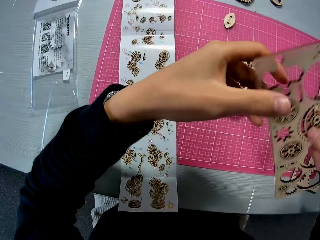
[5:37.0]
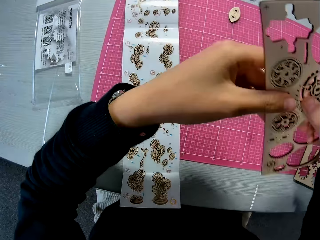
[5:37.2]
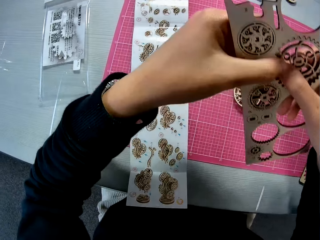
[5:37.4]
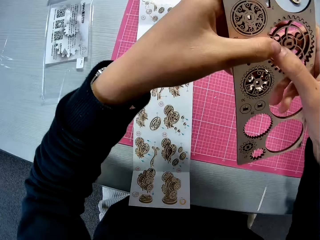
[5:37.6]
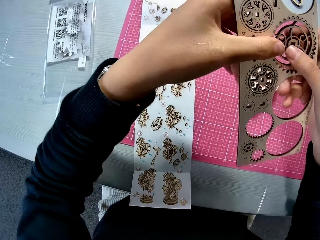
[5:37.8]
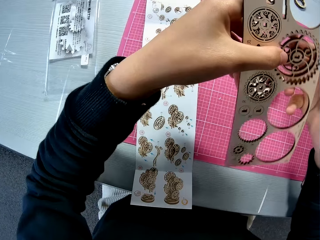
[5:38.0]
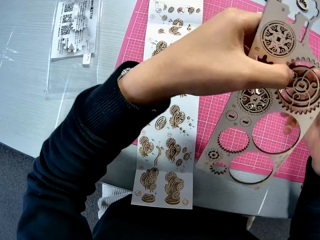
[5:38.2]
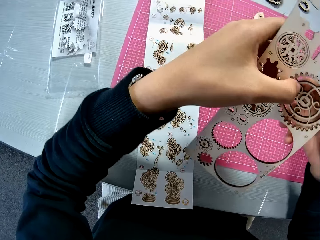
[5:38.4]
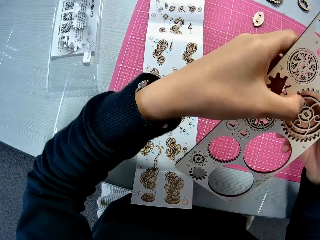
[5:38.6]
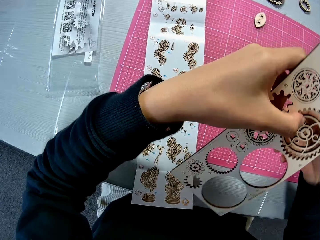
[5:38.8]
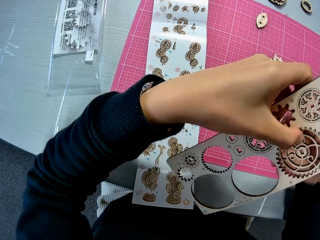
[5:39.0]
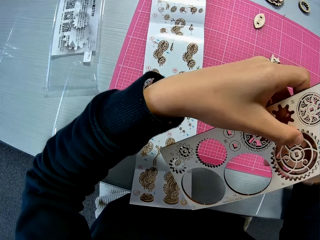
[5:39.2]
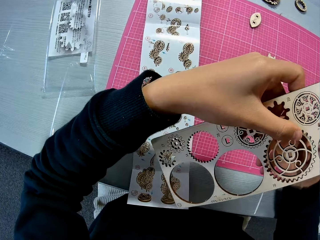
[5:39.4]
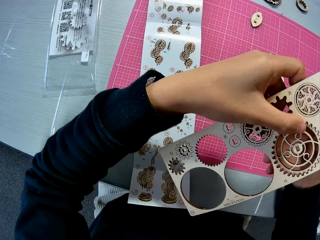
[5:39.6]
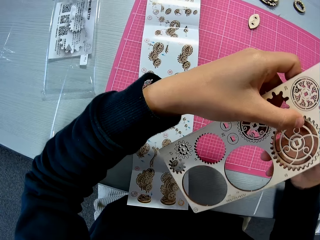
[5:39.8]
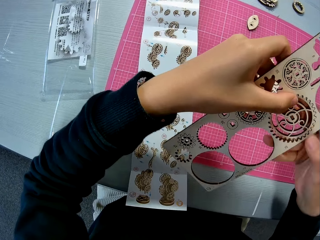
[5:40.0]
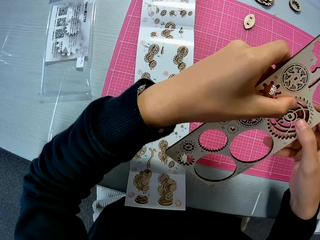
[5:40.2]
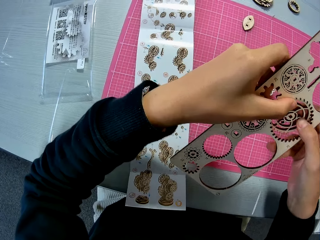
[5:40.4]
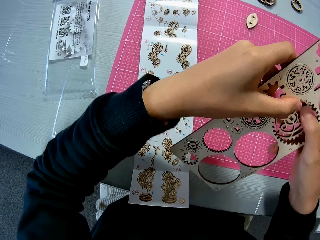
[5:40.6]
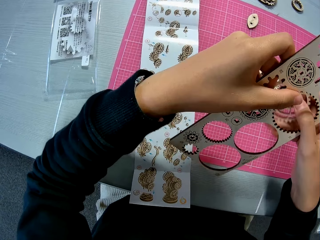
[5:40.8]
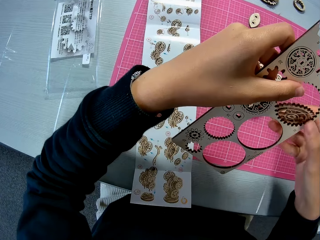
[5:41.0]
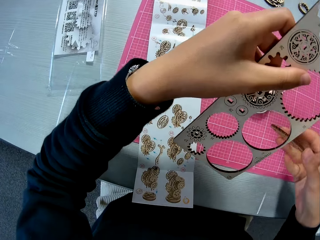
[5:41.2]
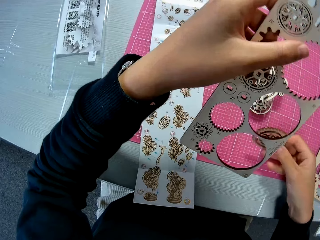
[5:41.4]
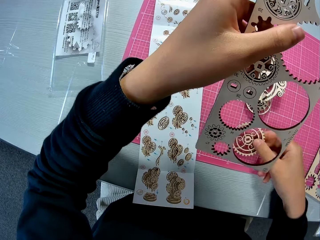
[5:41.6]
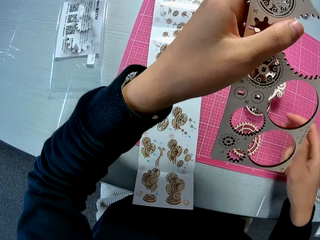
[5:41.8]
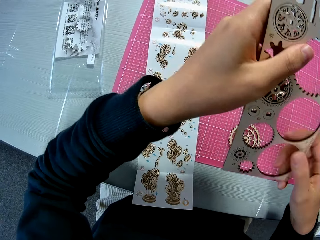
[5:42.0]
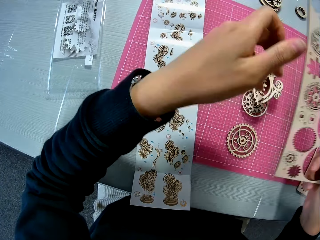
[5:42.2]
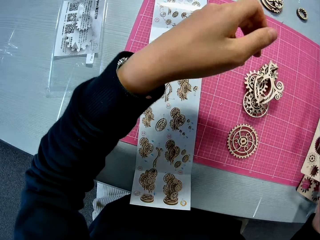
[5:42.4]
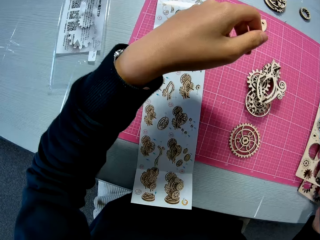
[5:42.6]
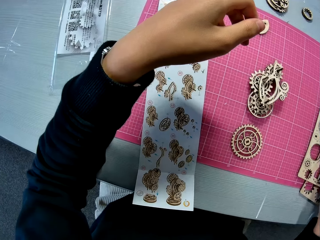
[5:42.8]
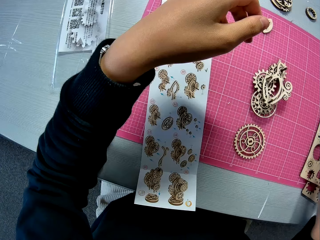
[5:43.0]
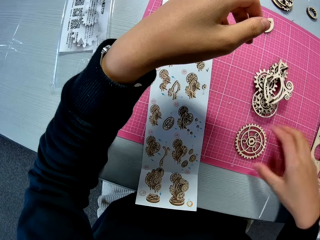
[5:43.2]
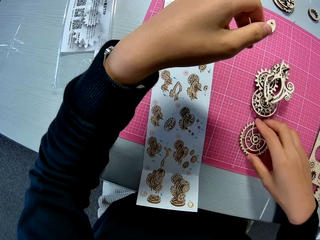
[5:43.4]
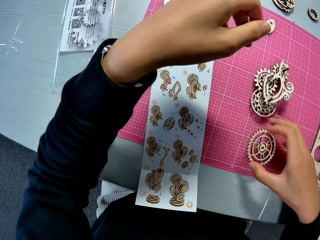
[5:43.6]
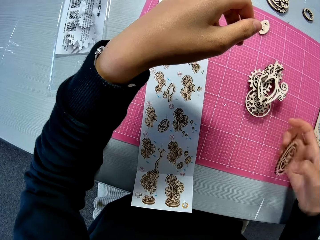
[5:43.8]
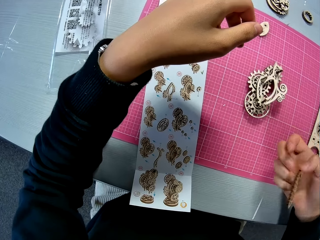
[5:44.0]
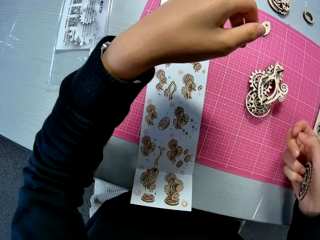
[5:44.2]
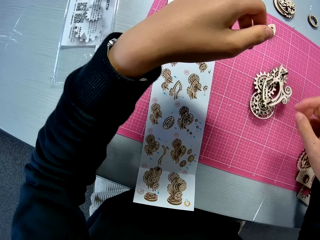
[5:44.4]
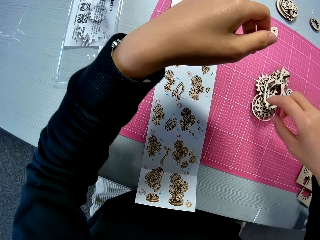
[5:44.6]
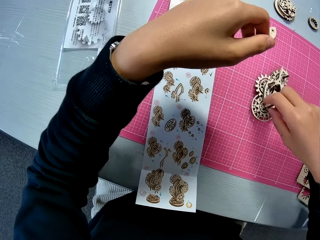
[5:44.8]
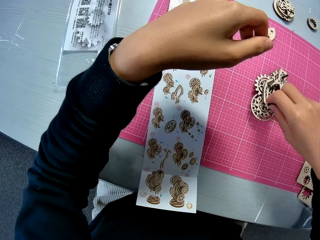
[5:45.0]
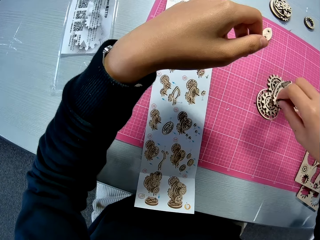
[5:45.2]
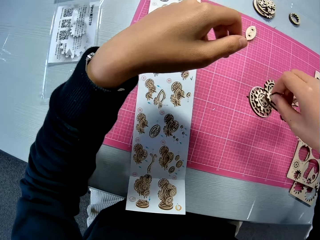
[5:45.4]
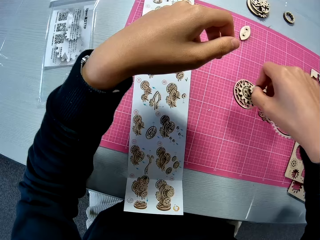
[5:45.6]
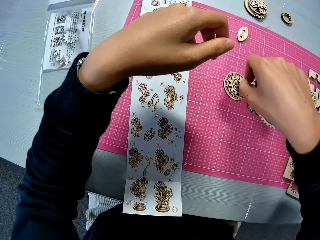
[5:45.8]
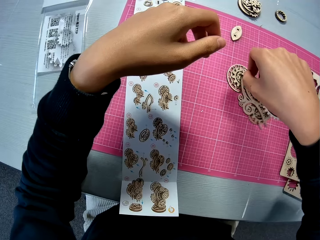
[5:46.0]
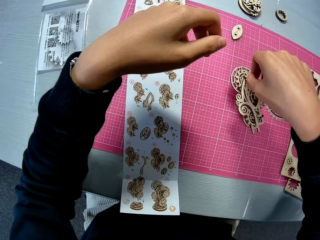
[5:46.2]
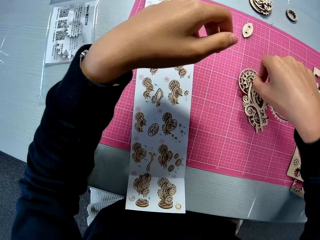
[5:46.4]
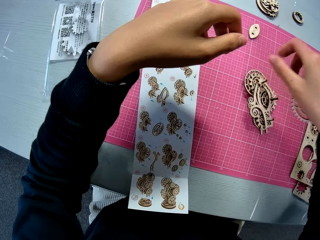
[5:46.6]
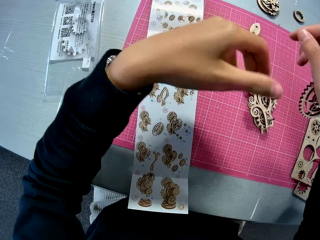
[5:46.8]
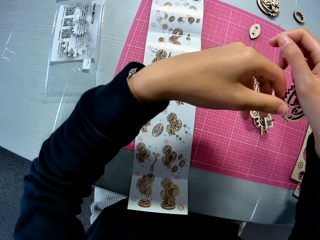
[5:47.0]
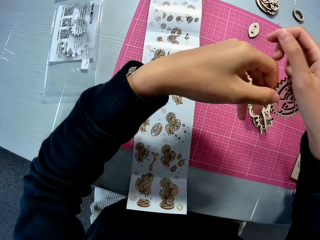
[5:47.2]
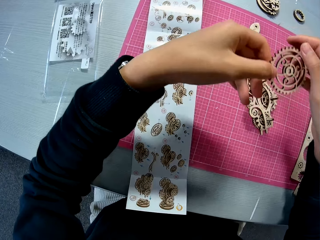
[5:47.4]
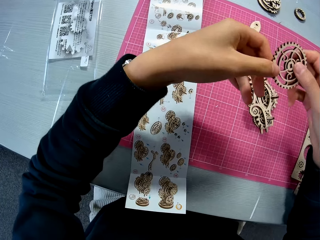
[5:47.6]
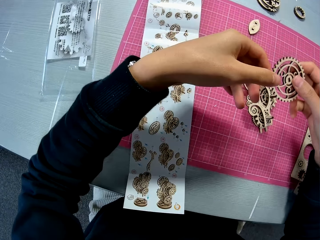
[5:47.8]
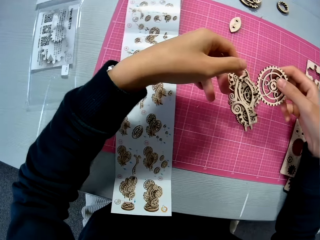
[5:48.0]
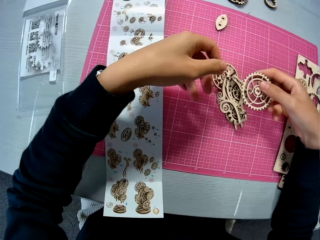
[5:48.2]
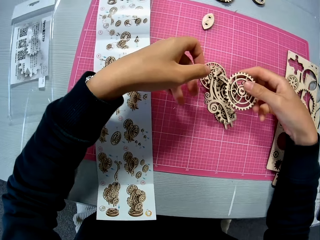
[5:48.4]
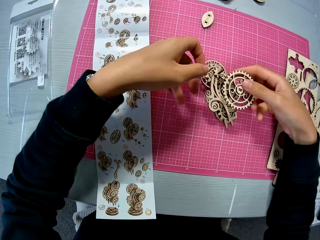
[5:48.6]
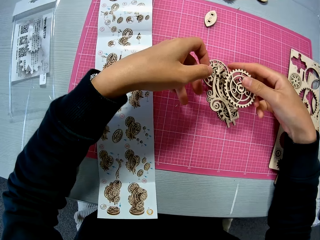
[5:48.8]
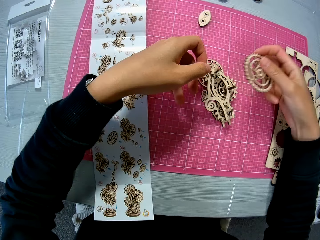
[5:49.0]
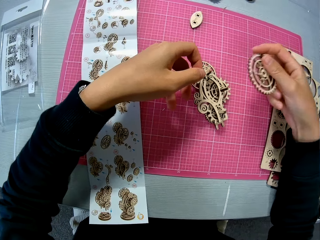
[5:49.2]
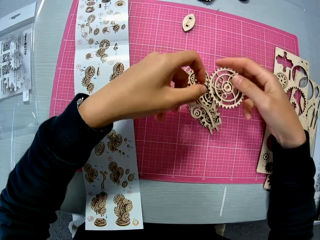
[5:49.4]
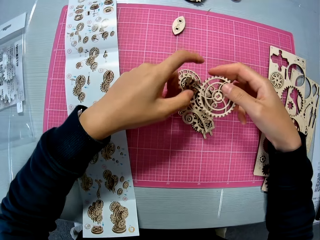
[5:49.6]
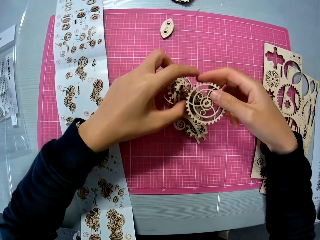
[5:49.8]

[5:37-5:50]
The camera wearer removes the wooden stem gear parts from the laser cut wood craft or wooden sheet. He drops the wooden piece or stem gear part on the table mat. He passes the laser cut wood craft to the right hand. He drops the wooden sheet on the table mat. He picks up the wooden piece from the table mat. He looks at the wooden stem gear part. He picks up the wooden stem gear. He turns the wooden mechanical model on the table mat. He puts the wooden stem gear on the cutting mat. He holds the wooden piece with his hands. He lowers the wooden piece on the wooden mechanical model on the table mat.

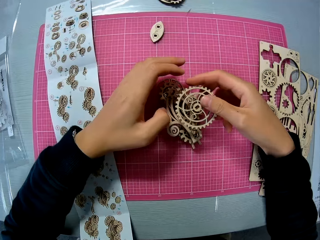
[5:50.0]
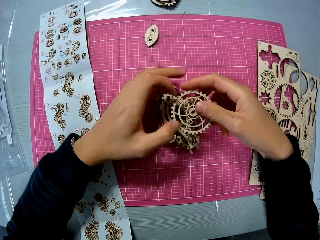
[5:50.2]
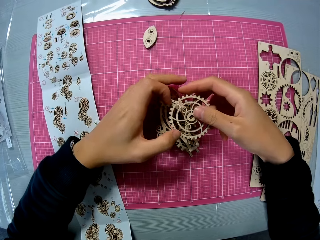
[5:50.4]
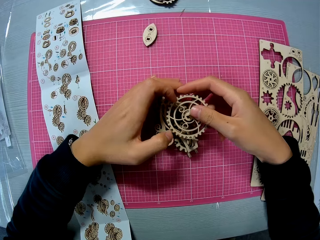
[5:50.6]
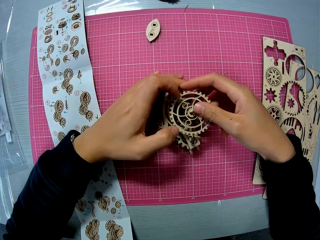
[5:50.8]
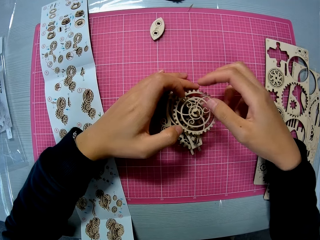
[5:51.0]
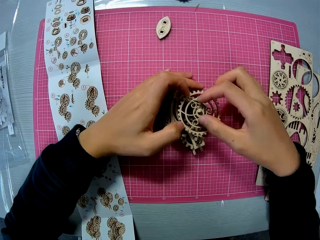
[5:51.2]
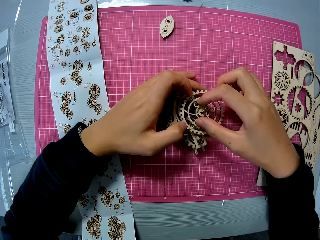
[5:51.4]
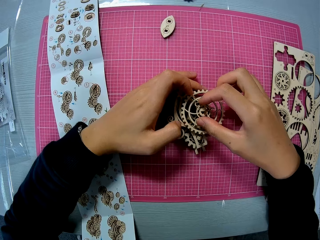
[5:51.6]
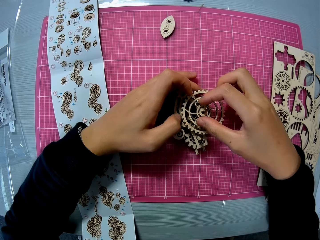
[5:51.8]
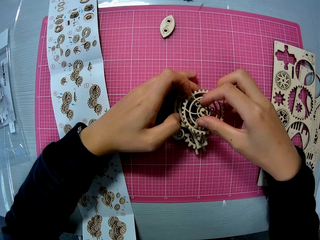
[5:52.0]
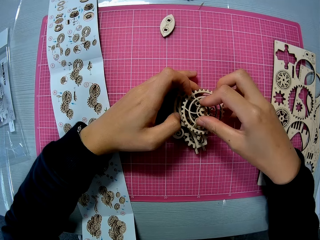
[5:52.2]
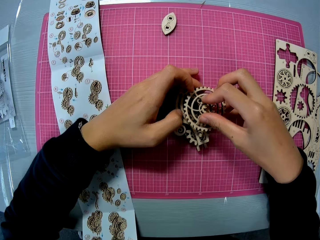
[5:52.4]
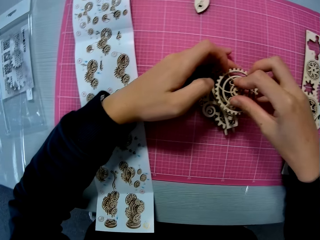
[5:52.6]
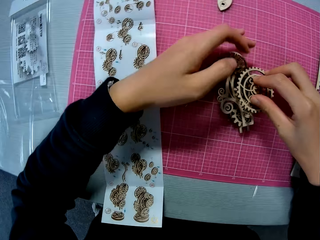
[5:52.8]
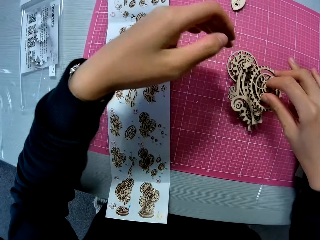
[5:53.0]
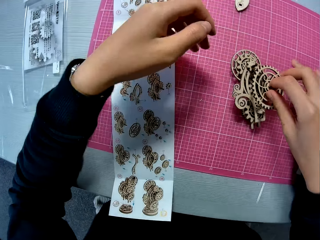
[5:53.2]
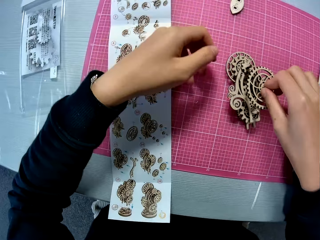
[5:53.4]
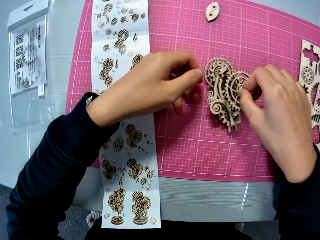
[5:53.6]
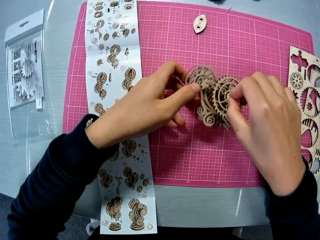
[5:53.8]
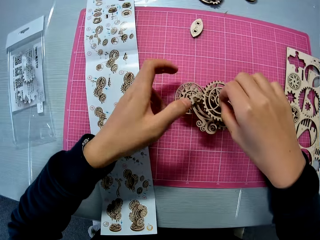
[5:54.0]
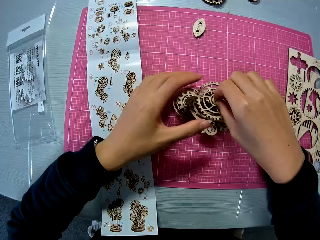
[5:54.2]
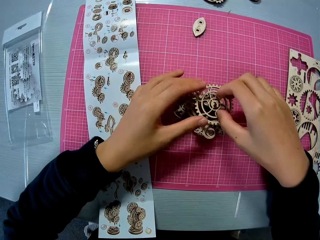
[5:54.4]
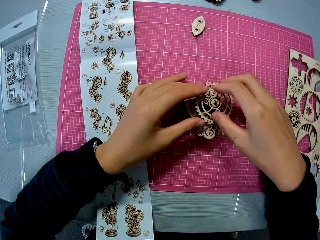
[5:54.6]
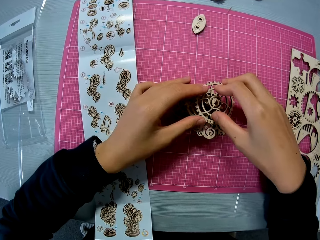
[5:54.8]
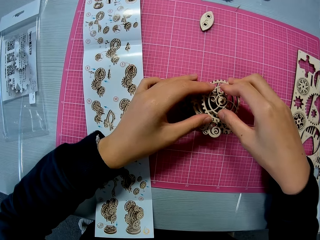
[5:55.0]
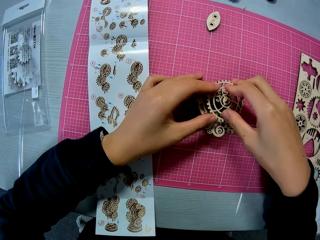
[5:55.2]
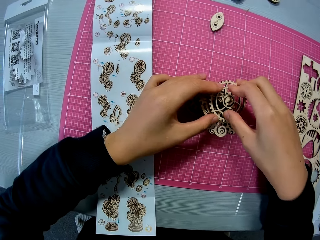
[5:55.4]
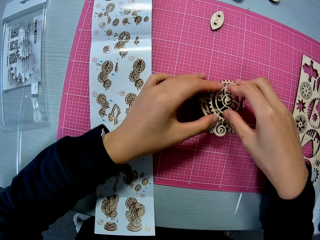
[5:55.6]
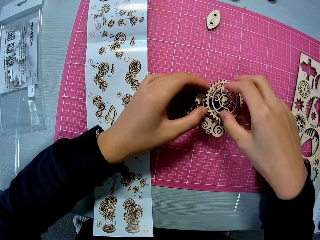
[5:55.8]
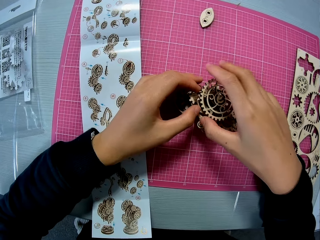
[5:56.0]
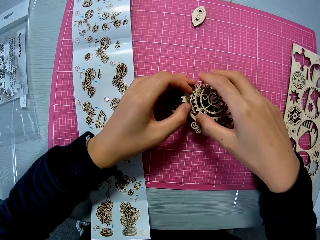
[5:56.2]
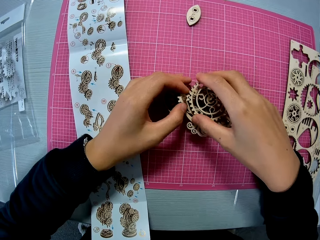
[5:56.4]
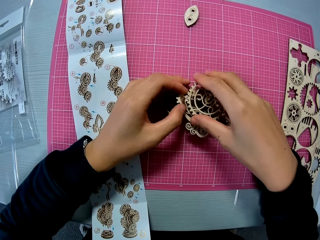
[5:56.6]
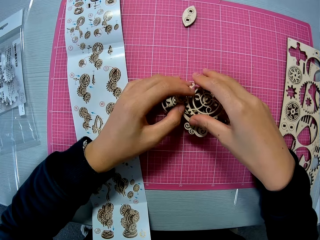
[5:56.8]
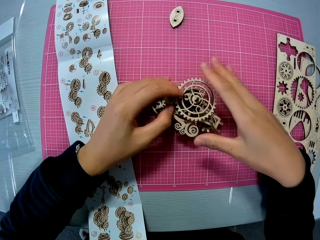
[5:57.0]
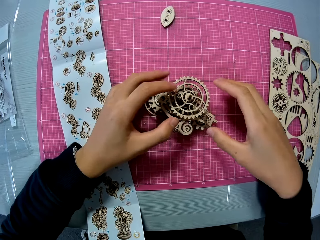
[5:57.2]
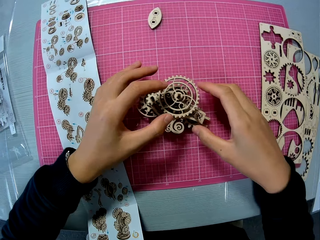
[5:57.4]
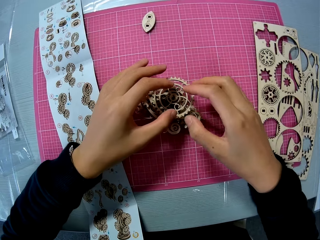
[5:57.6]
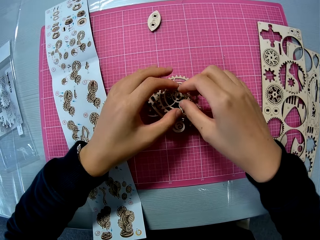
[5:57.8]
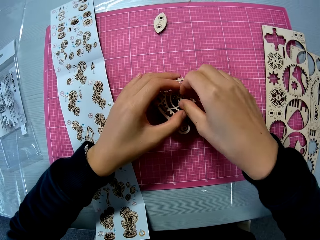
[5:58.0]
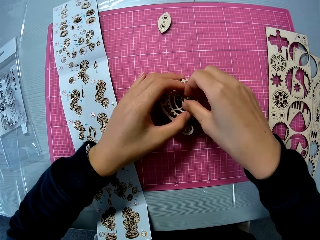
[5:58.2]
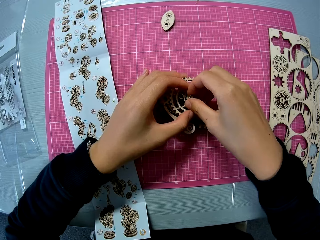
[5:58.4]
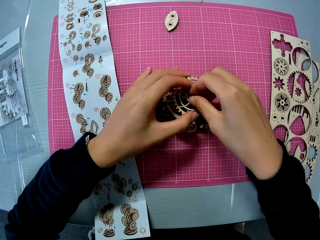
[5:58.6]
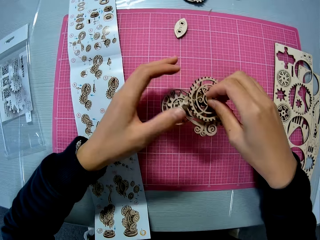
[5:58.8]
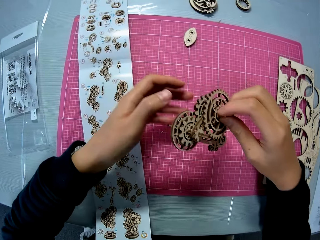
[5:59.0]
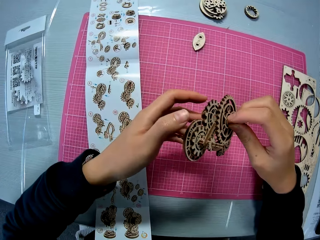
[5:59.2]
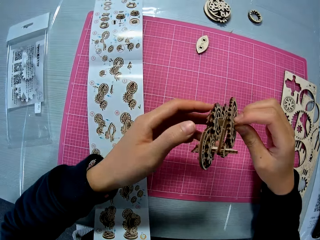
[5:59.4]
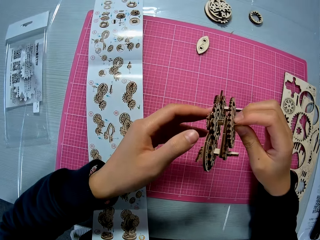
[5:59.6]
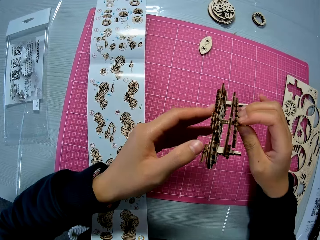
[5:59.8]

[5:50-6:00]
The camera wearer fixes the wooden piece on the wooden mechanical model. They look at the manual. They turn the wooden stem gear. They examine the wooden stem gear. They lift the wooden stem gear. They adjust the wooden mechanical model. They examine the wooden stem gear.
